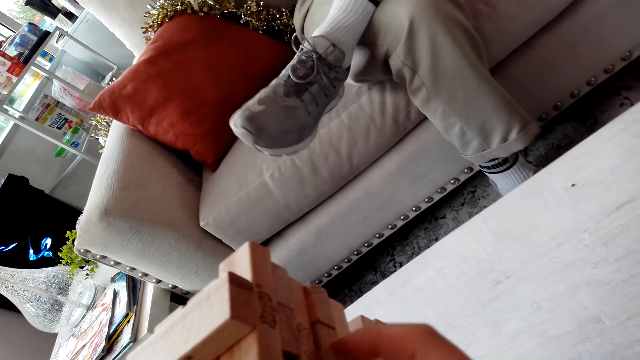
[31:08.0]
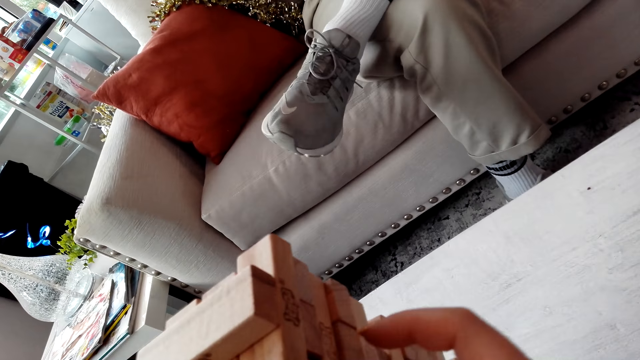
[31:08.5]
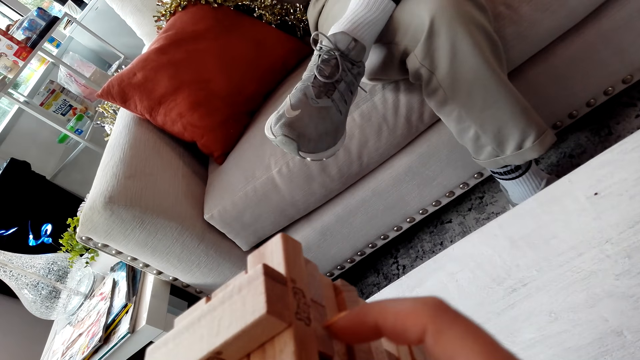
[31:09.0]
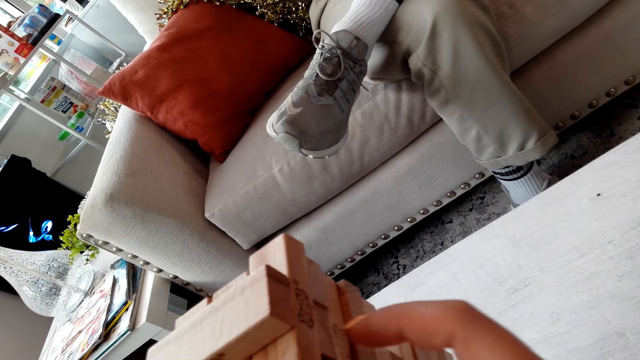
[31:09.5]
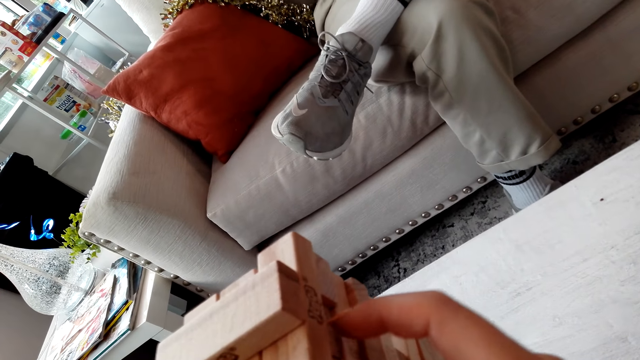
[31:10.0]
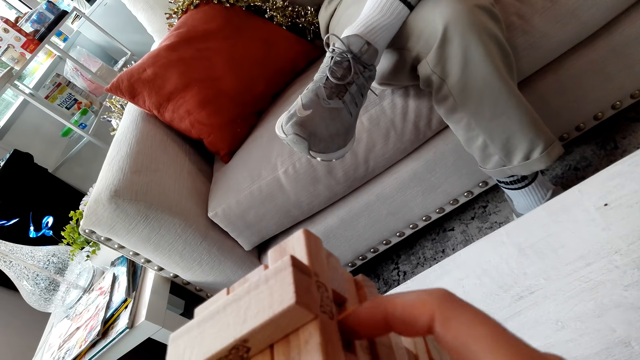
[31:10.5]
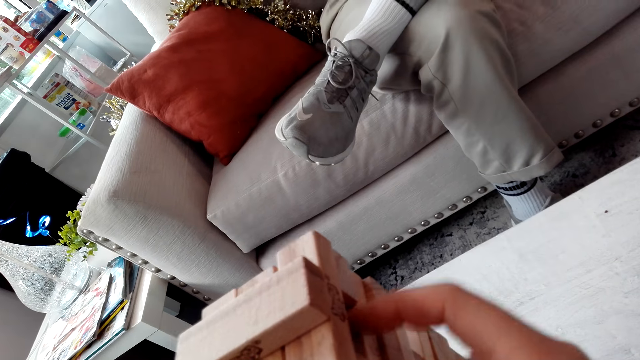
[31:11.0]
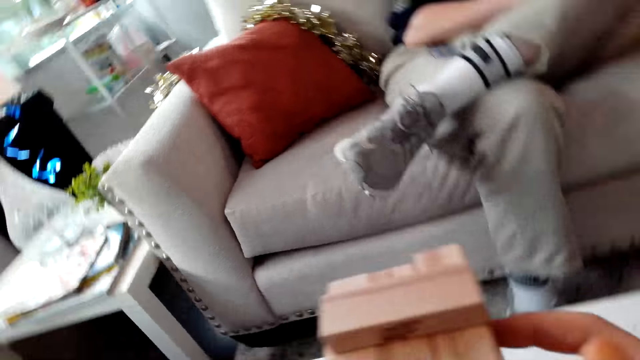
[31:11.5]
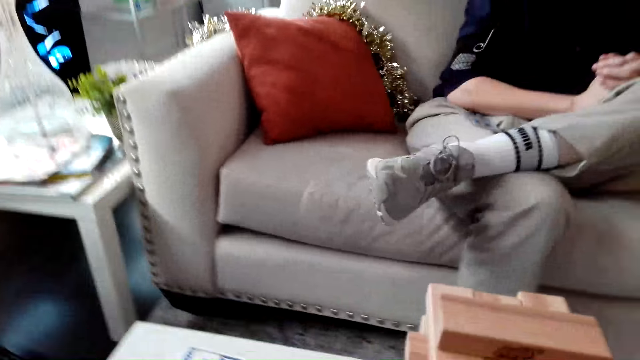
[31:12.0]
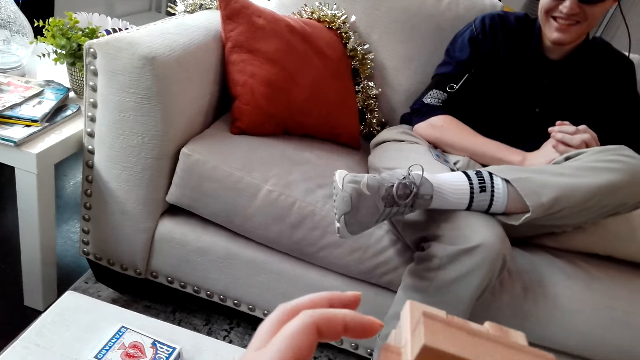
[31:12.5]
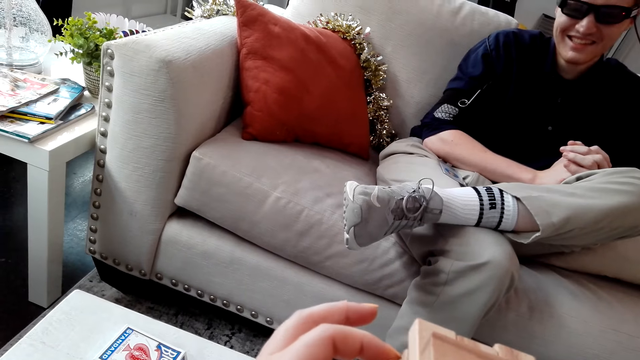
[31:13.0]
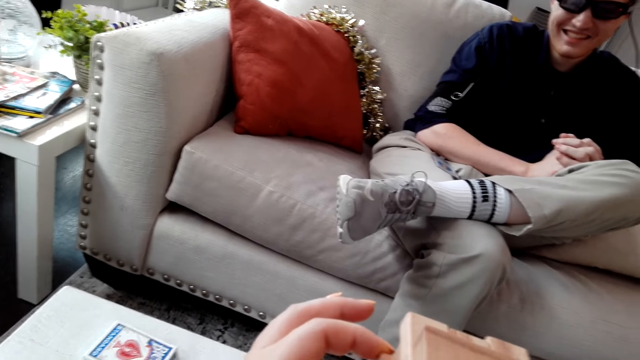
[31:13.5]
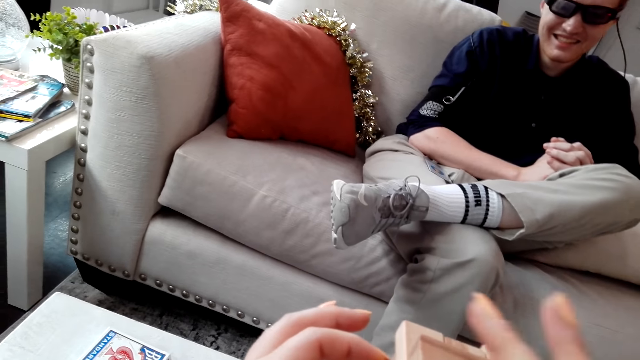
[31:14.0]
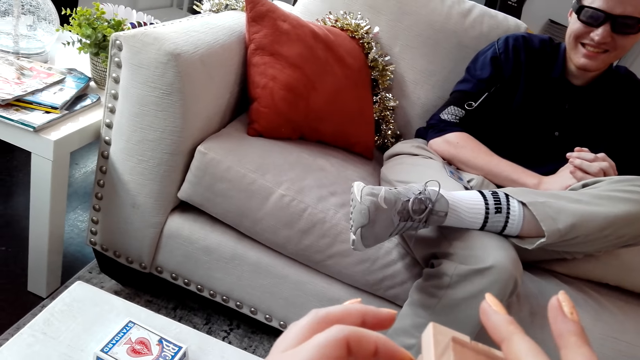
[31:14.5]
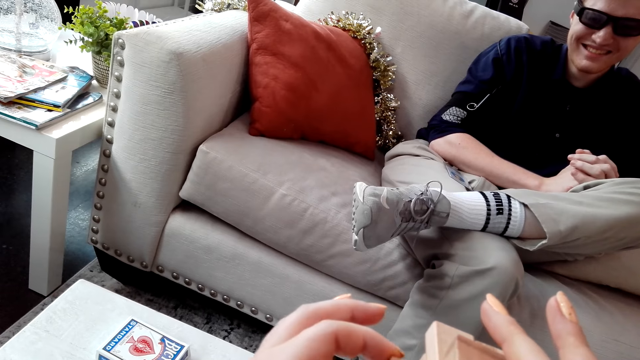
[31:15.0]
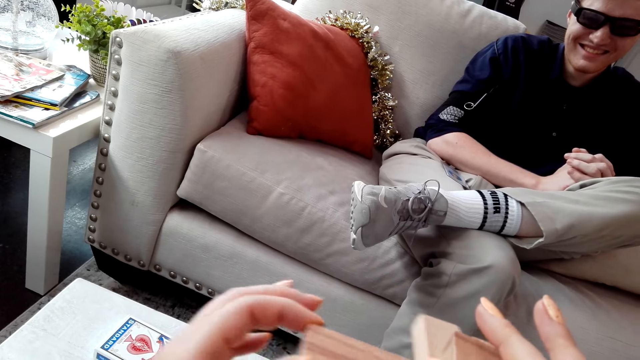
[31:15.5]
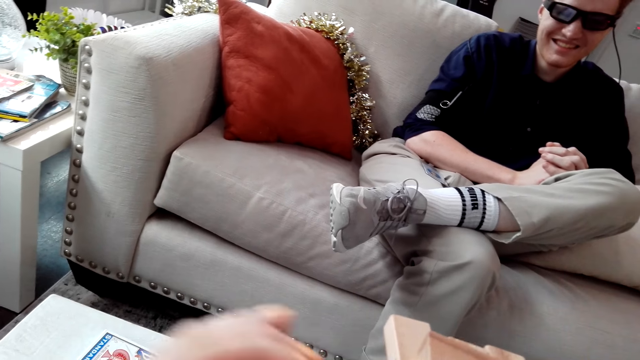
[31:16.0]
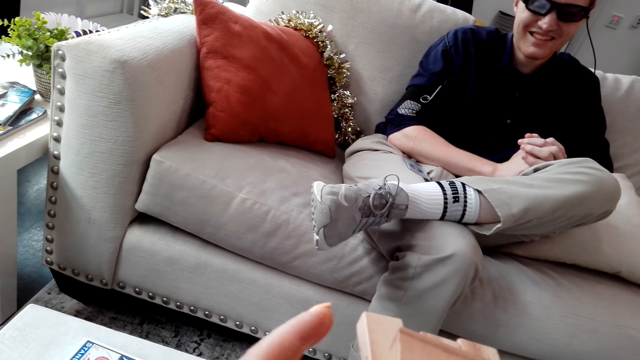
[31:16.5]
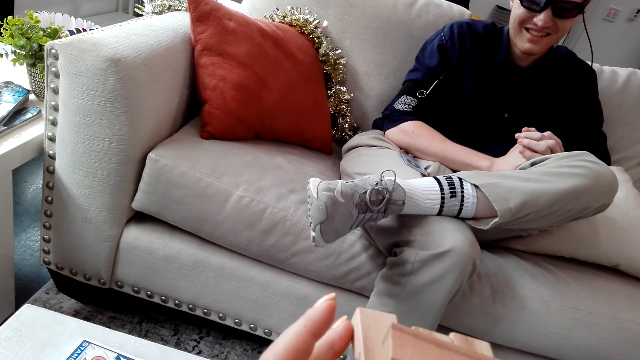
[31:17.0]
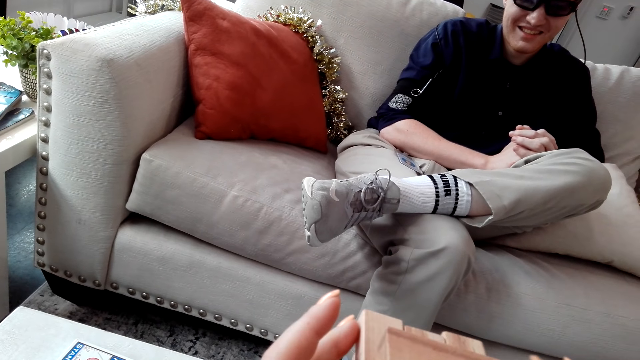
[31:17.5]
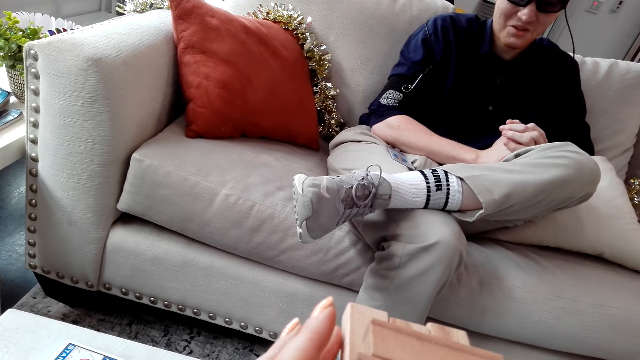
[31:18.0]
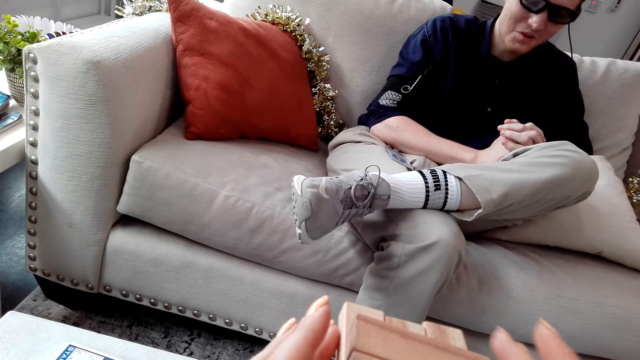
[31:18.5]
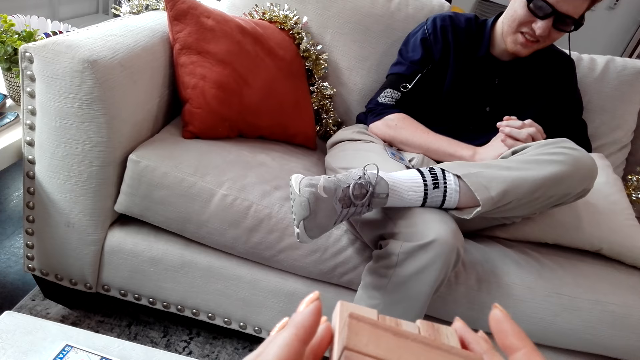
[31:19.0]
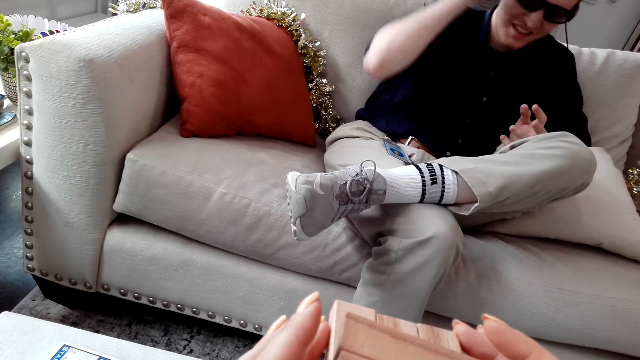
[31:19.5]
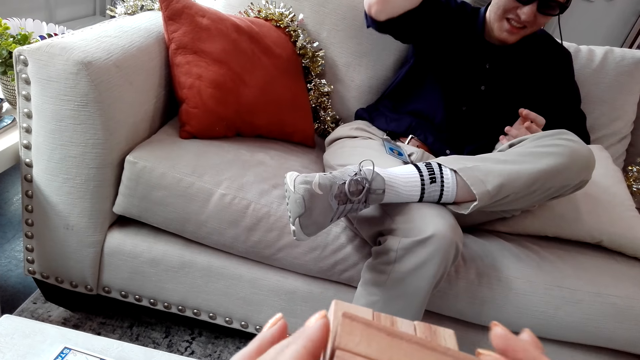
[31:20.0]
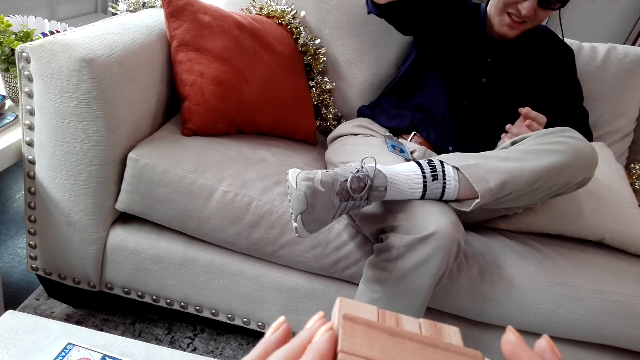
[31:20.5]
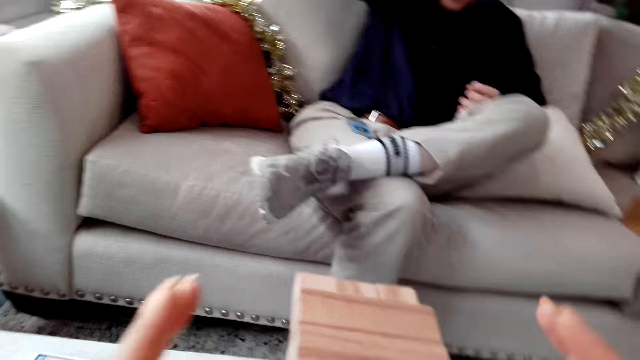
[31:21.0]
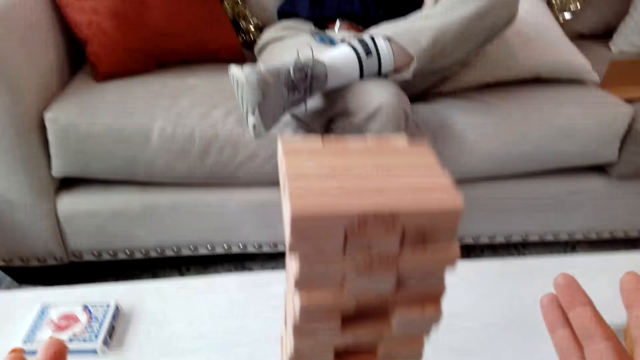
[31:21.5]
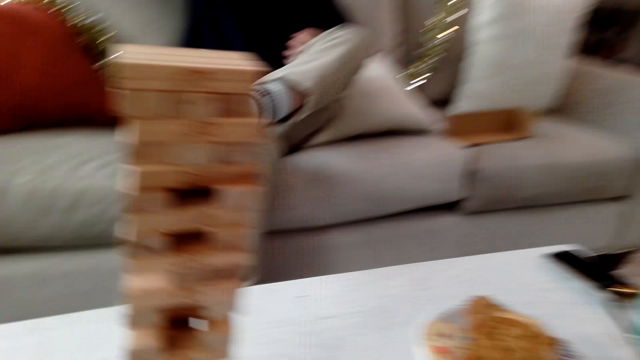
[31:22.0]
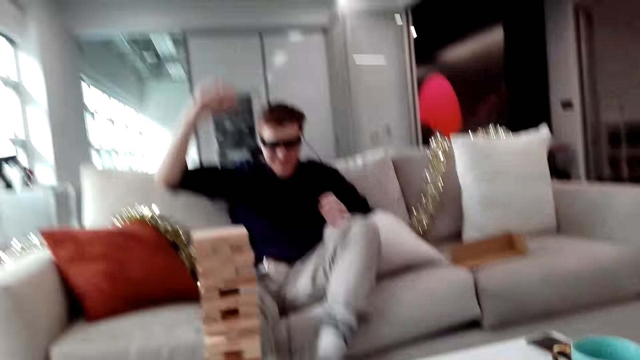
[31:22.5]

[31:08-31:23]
The camera wearer removes the block. They push a Jenga block. They pull the Jenga block. They put the Jenga block on a tower.

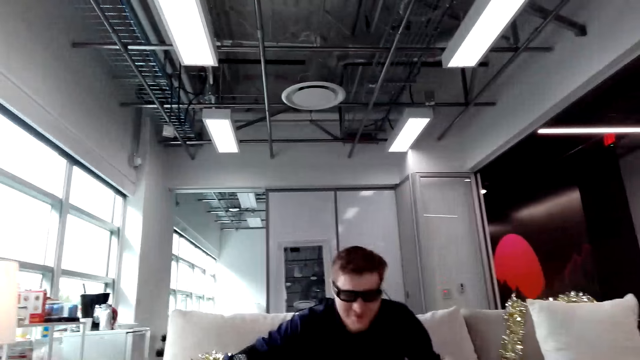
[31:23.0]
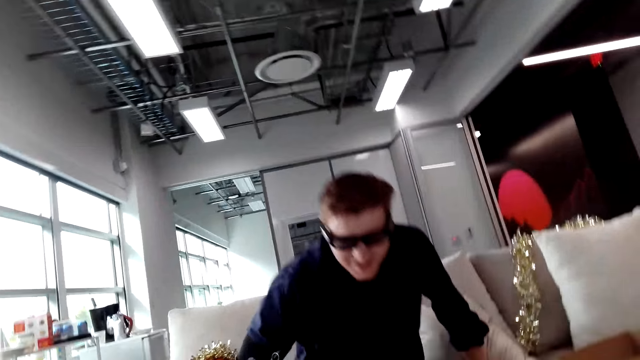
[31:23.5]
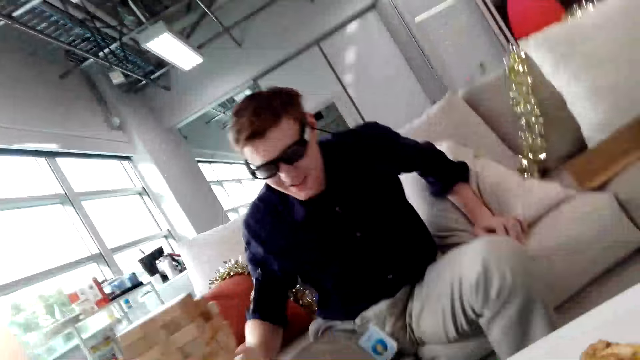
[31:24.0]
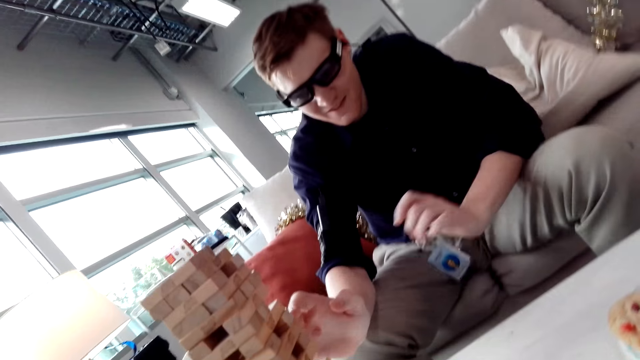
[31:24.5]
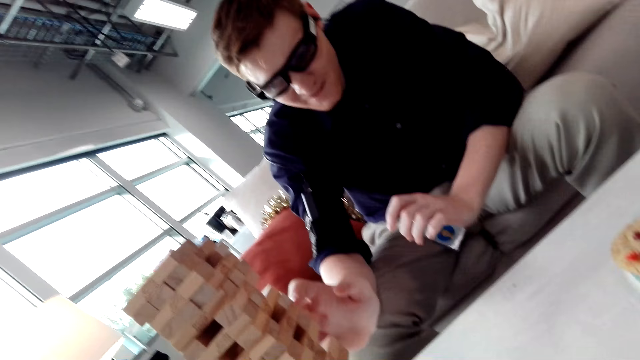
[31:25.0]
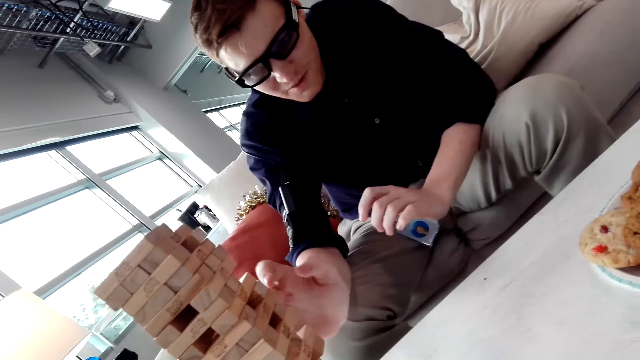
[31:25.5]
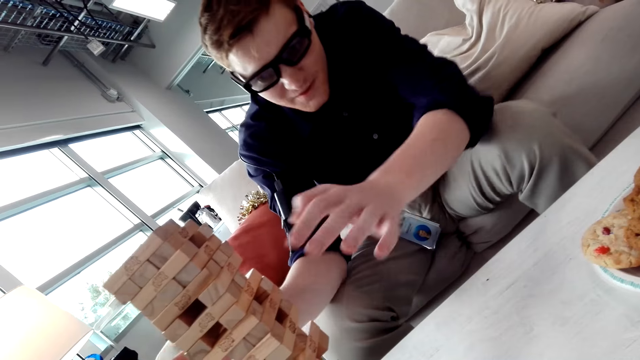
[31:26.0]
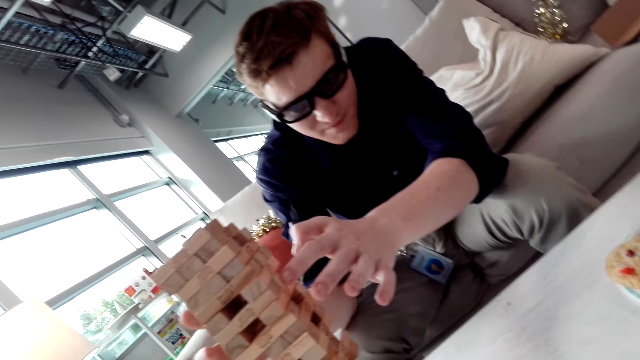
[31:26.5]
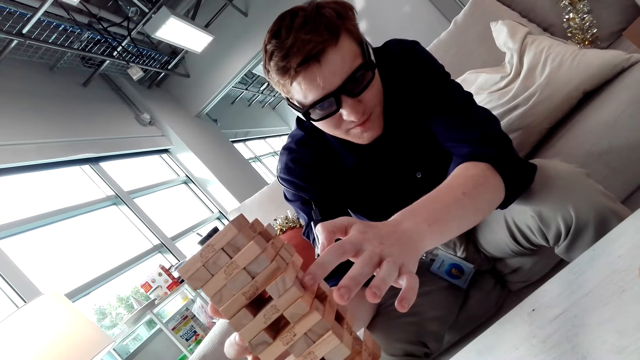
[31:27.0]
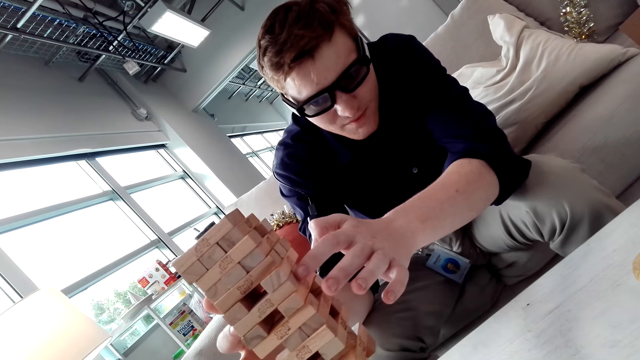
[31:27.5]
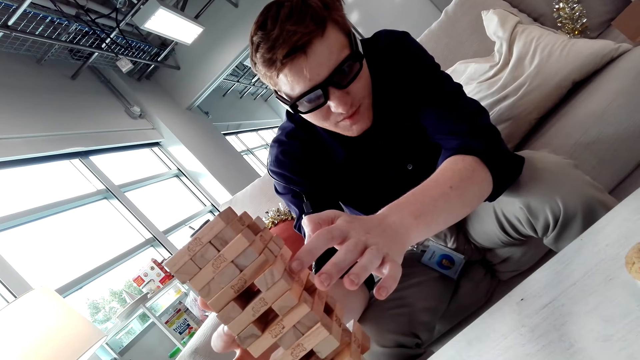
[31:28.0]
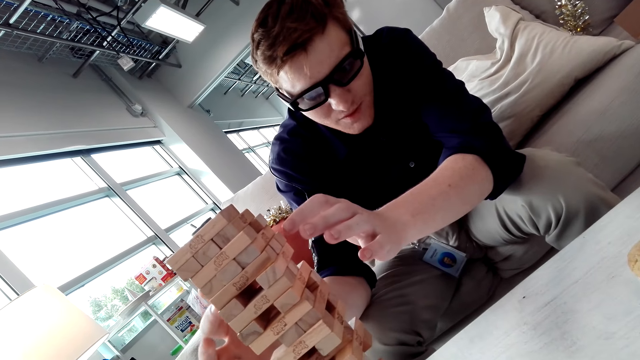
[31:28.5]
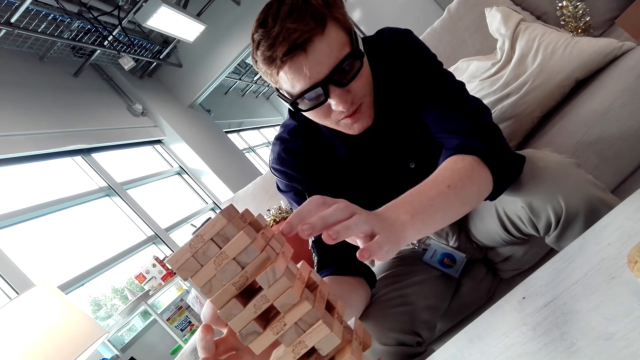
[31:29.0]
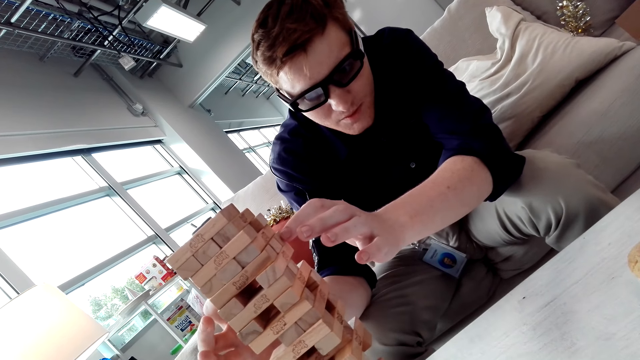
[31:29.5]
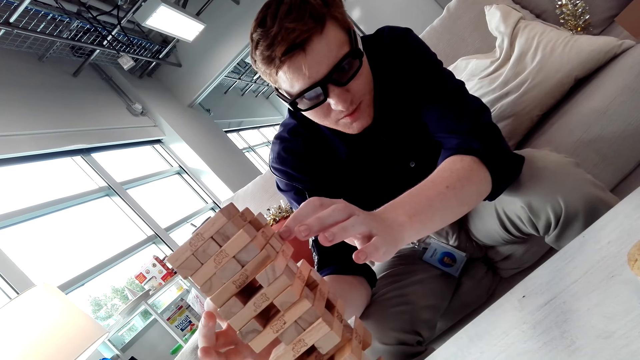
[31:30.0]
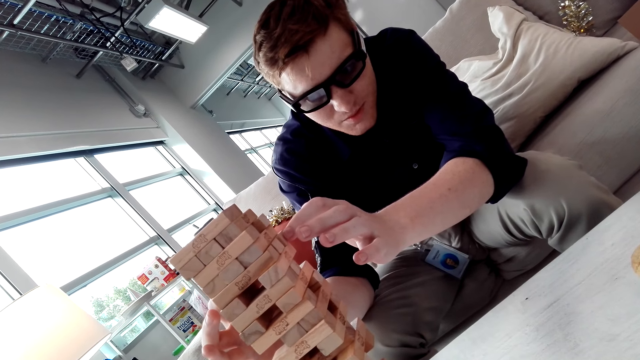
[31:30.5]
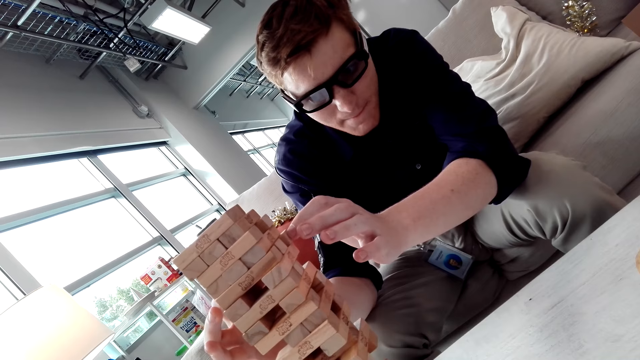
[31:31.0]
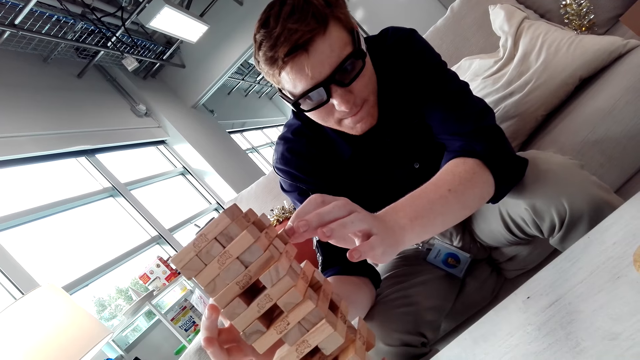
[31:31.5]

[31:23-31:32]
A man removes the block. The man pulls a Jenga block.
